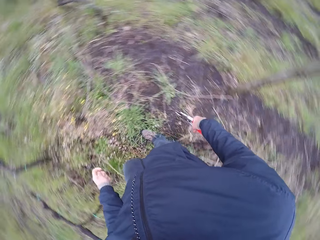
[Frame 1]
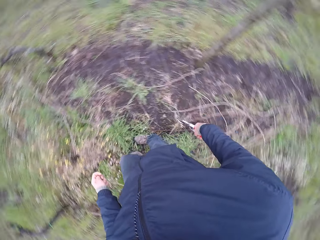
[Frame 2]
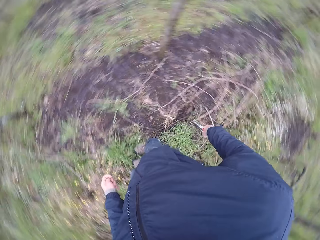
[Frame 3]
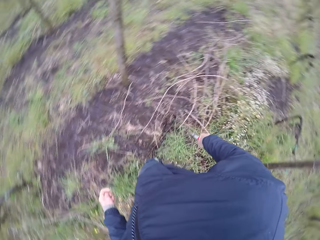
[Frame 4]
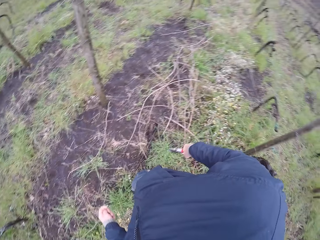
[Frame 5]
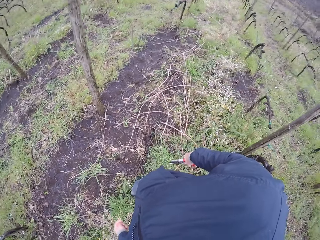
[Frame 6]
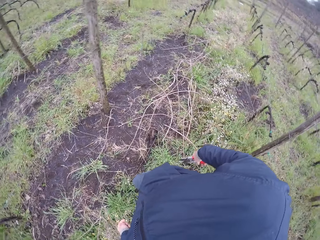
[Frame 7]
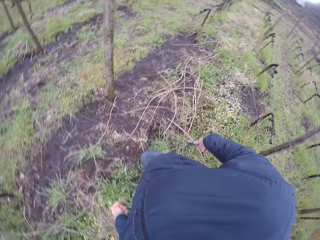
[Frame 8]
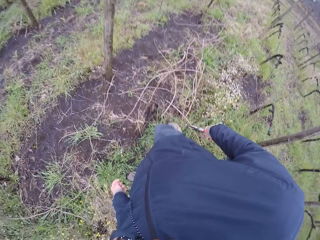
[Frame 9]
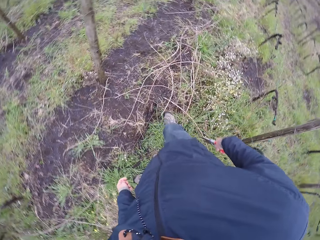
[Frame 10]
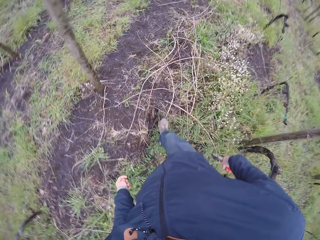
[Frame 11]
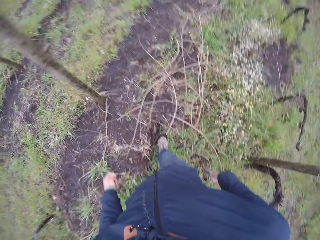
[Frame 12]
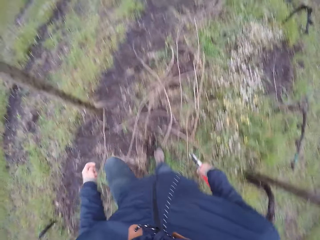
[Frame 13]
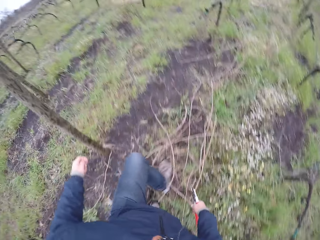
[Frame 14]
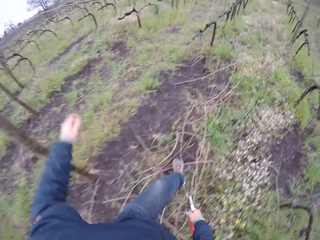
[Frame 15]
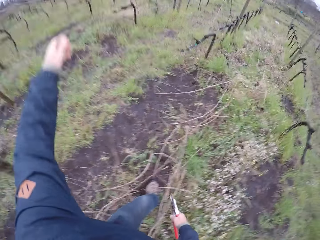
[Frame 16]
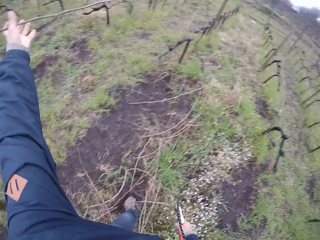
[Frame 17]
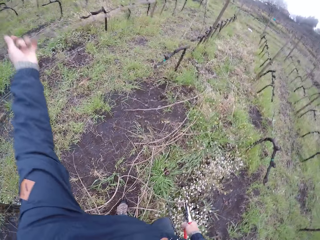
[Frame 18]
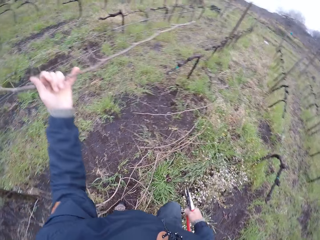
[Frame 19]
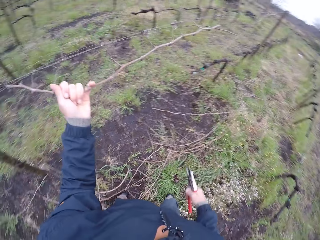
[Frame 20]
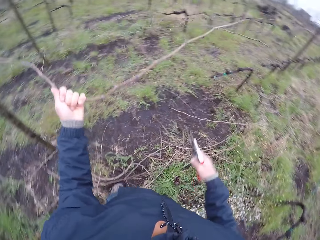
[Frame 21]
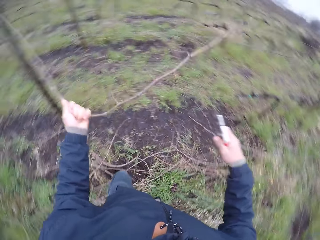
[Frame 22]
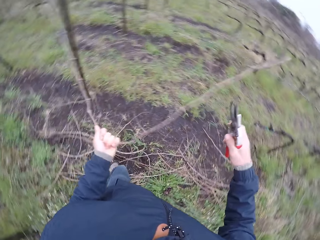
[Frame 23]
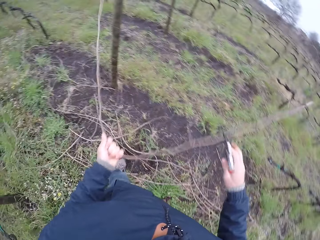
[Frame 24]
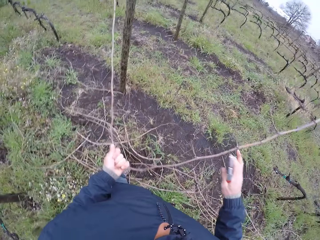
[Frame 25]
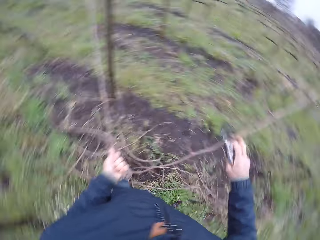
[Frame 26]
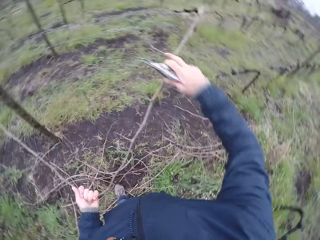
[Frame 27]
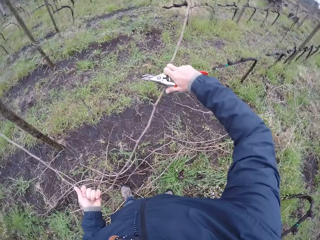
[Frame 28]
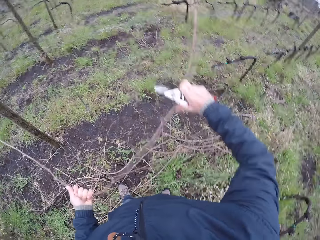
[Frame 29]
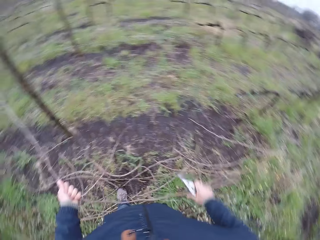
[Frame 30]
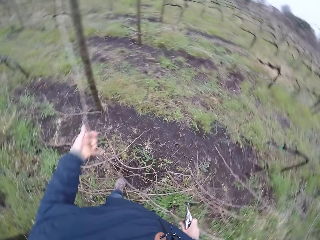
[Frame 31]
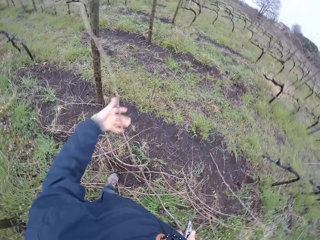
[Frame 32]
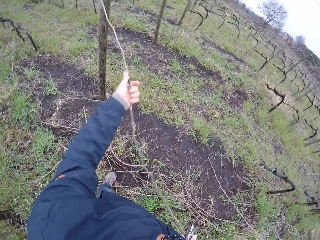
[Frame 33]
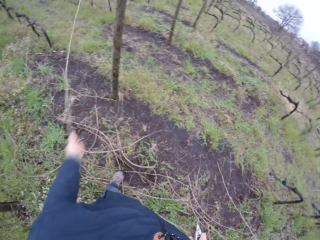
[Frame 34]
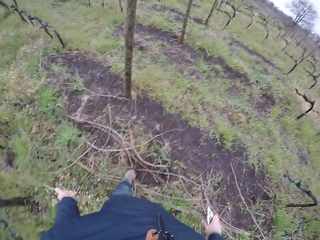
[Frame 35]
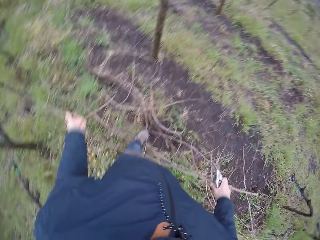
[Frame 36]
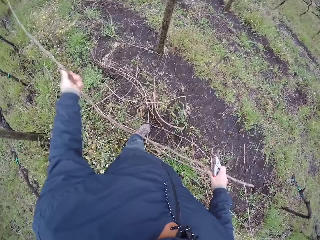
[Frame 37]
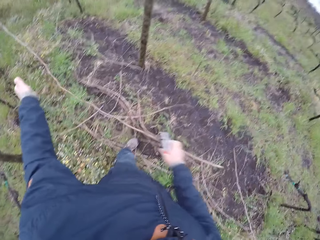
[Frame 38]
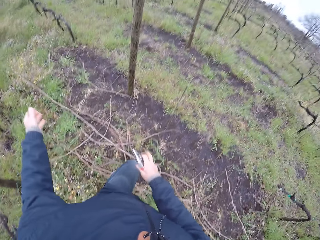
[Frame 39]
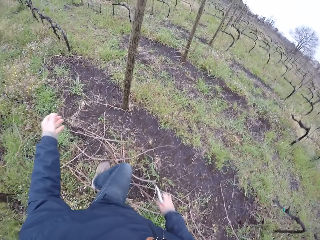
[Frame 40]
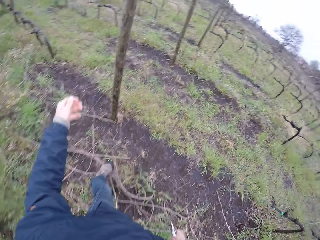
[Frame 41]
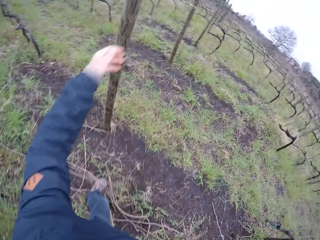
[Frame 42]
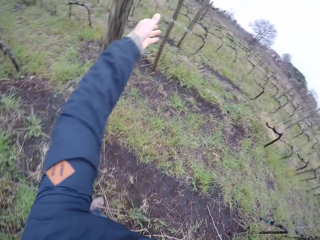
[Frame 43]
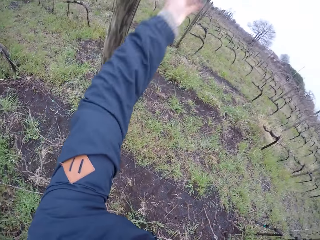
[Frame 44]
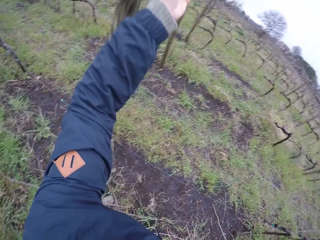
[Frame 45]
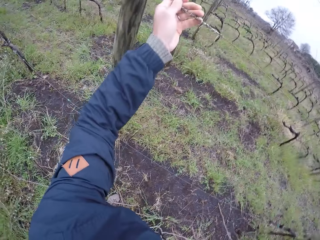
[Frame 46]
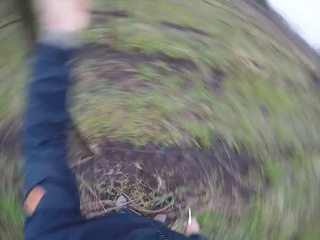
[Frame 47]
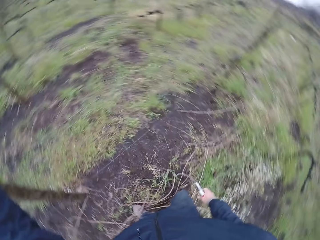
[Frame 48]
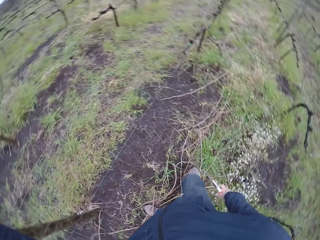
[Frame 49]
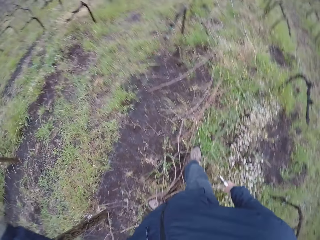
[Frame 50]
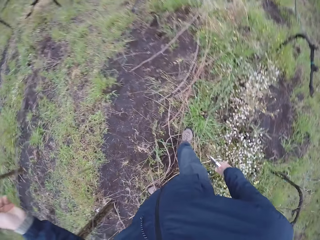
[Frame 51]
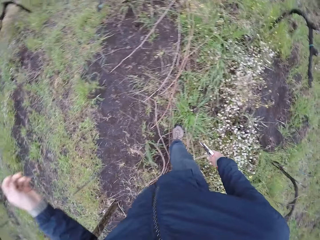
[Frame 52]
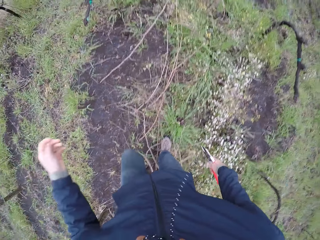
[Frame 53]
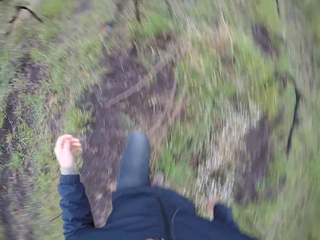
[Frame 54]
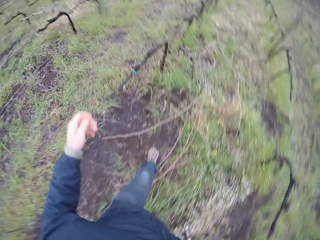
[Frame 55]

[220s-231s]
The camera wearer pulls out a twig on the wire mesh with his left hand. He cuts the twig with the garden shear in his right hand. He pulls out a twig on the wire mesh with both hands. He drops the twig on the ground with both hands. He pulls out a twig on the wire mesh with his left hand.

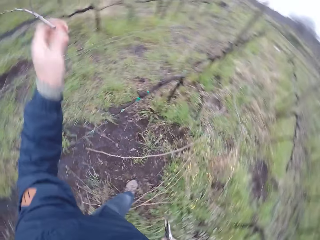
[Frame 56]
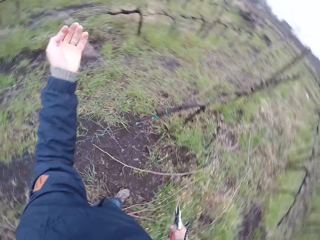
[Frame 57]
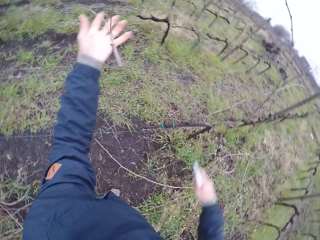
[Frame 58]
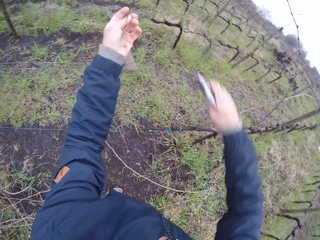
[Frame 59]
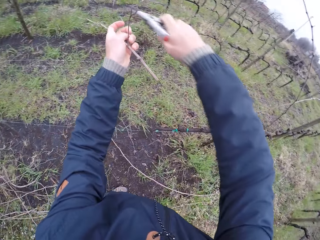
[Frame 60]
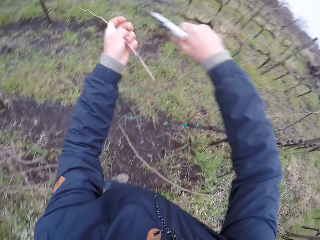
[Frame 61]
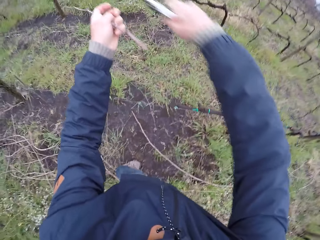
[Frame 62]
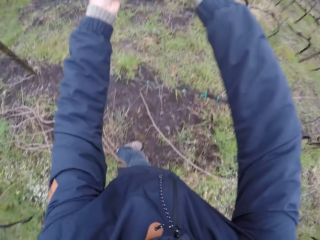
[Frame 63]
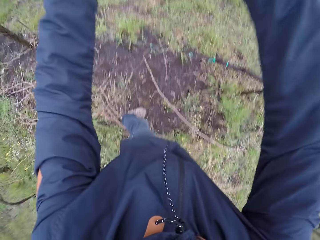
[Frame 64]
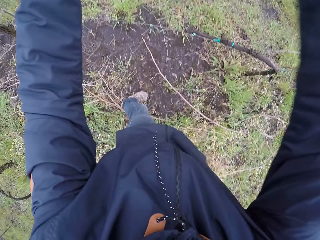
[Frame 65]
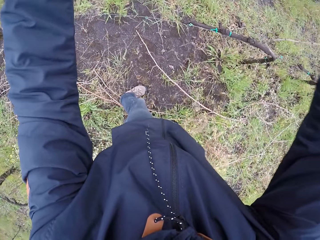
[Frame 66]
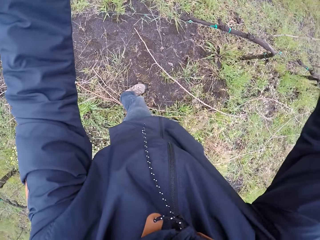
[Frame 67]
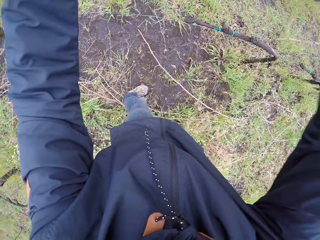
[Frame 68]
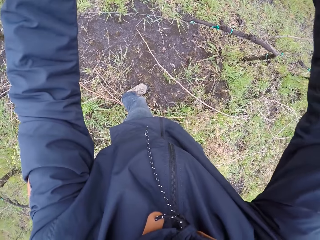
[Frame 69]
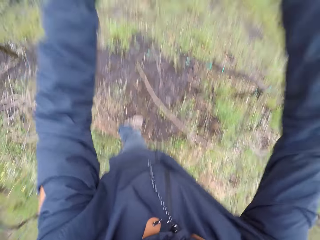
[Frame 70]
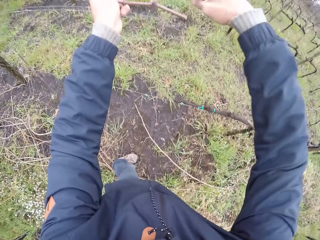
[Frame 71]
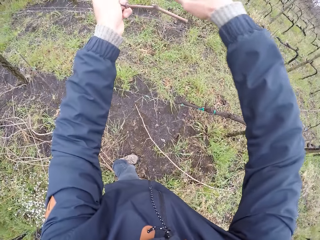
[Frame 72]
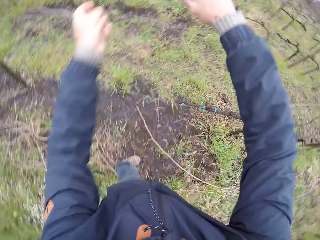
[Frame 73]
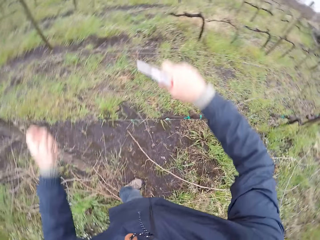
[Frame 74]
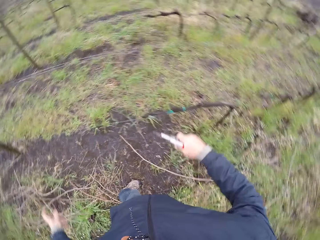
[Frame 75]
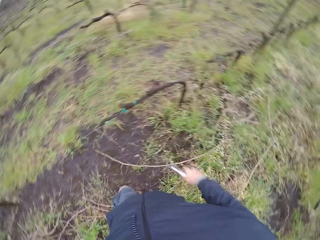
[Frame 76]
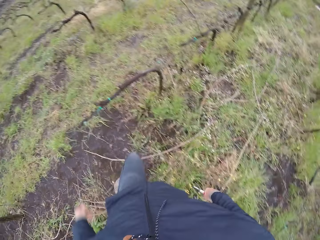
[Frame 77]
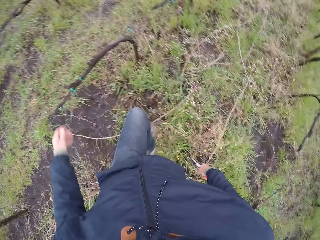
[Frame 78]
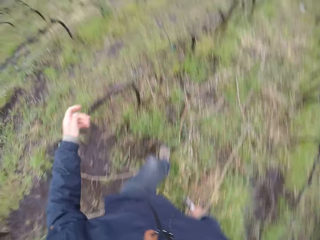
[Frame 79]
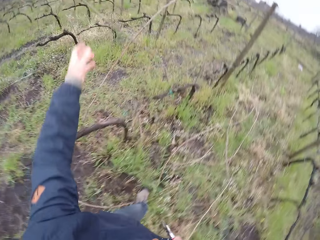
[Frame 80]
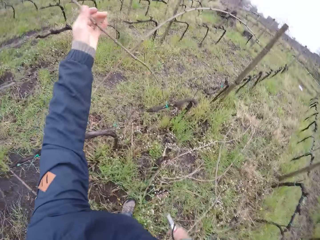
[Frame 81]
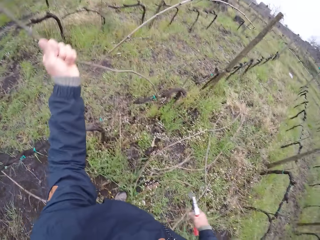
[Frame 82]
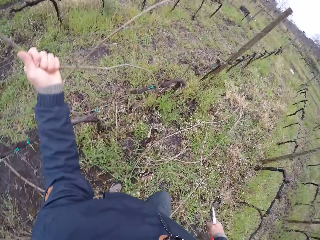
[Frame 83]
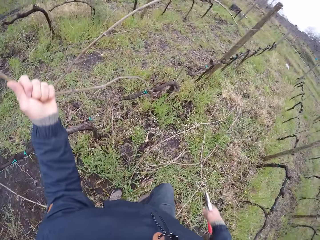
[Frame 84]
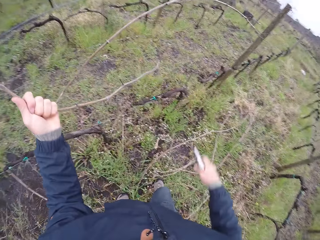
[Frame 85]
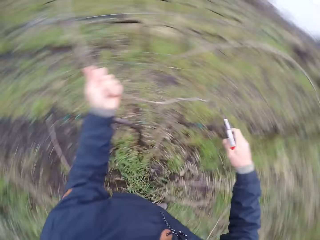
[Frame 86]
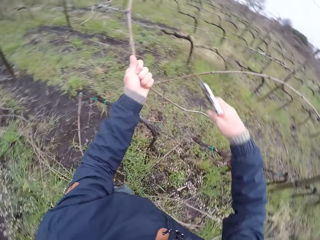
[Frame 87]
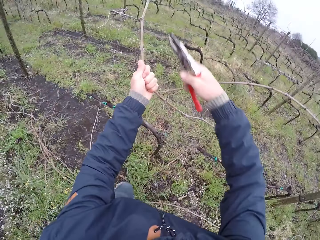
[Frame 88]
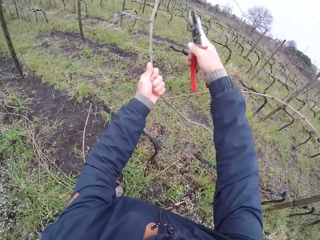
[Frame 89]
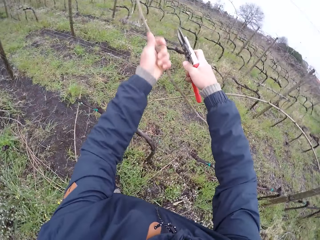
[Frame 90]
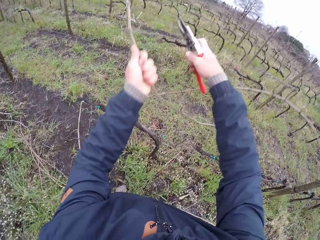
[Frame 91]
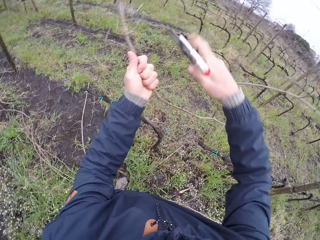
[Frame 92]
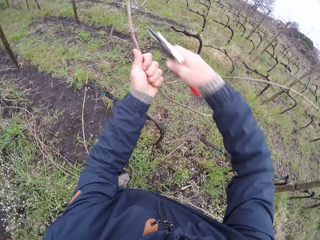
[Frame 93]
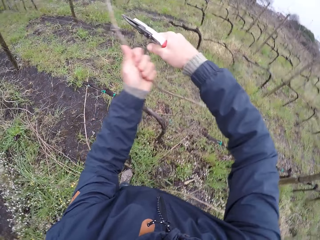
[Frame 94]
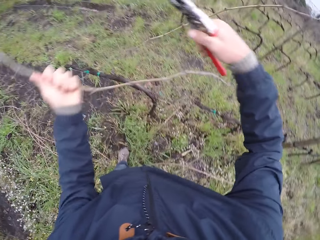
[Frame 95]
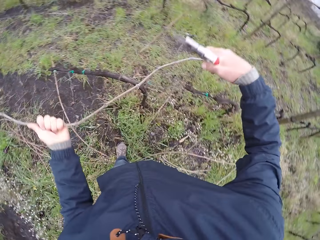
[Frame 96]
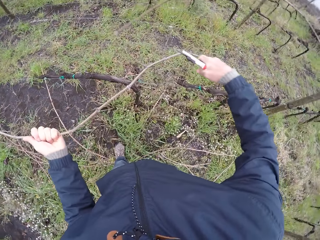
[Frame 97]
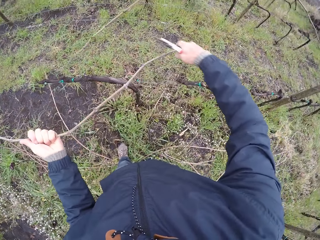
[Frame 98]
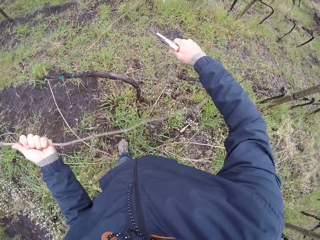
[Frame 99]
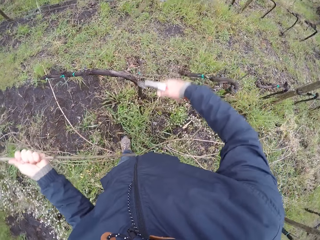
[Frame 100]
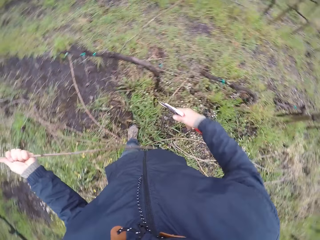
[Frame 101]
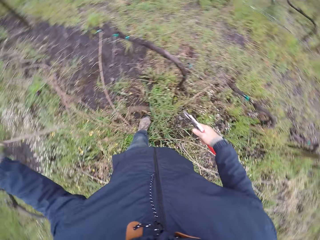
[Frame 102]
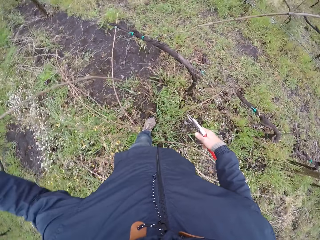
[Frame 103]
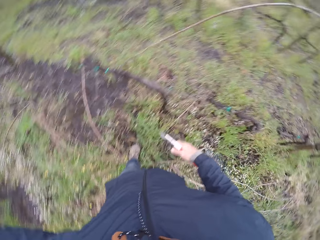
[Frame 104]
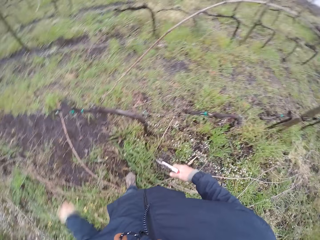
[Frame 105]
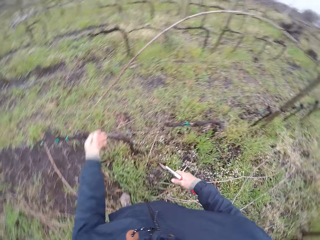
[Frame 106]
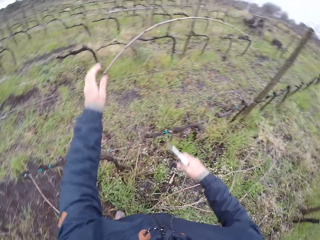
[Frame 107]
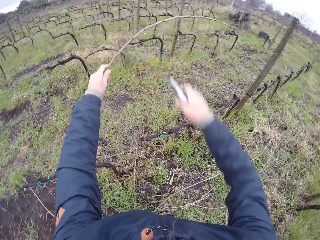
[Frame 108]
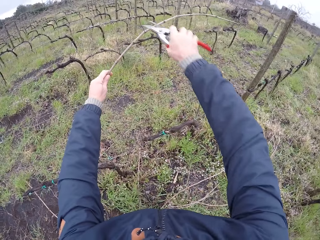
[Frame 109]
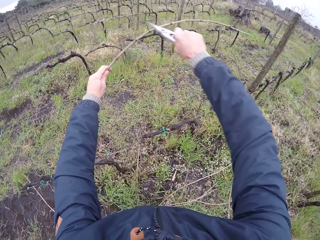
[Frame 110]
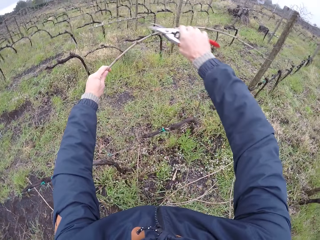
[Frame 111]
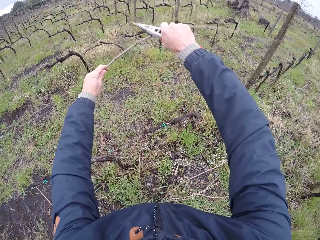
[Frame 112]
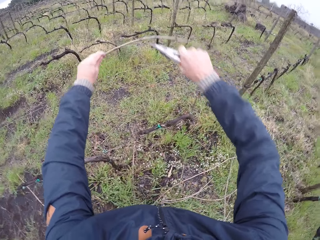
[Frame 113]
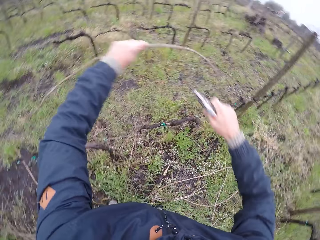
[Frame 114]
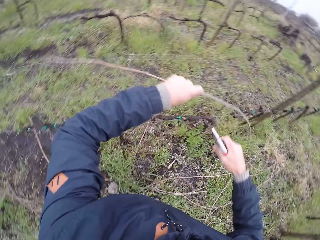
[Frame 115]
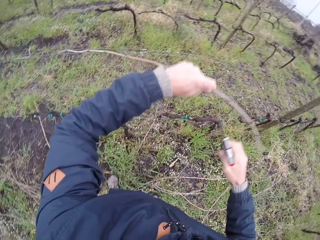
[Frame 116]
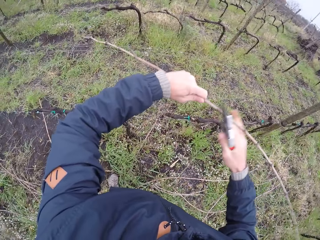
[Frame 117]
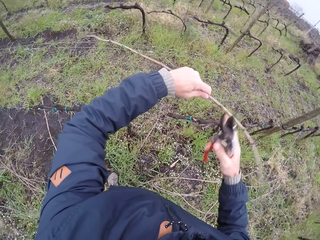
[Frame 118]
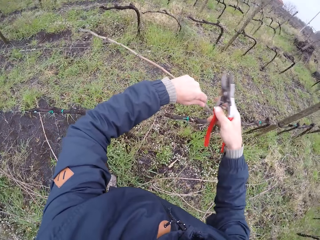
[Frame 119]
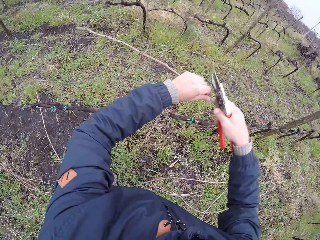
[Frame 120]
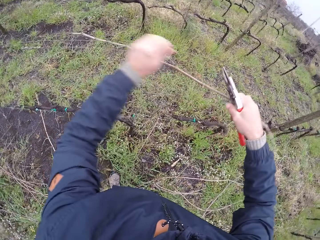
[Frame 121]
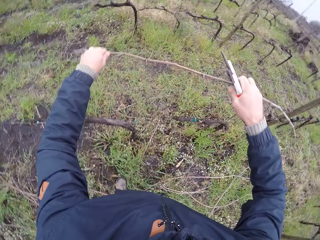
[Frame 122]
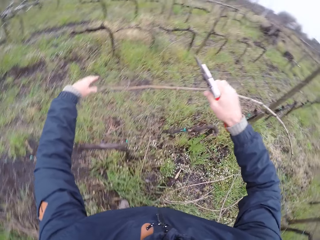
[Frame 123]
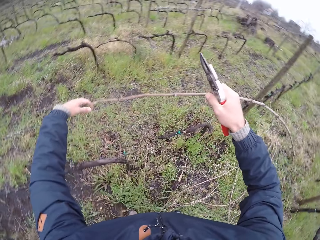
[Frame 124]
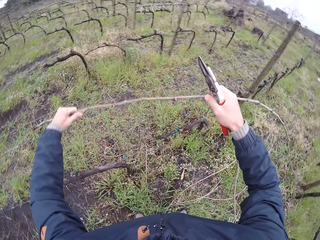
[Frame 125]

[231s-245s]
The camera wearer drops the wood. He cuts the twig with the garden shear in his right hand. He drops the wood. He pulls out a twig on the wire mesh with his left hand. He cuts the twig with the garden shear in his right hand. He pulls out a twig on the wire mesh with his left hand. He drops the wood. He cuts the twig with the garden shear in his right hand. He pulls out a twig on the wire mesh with both hands.
